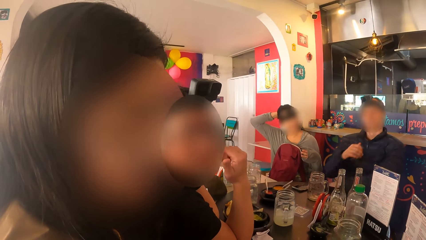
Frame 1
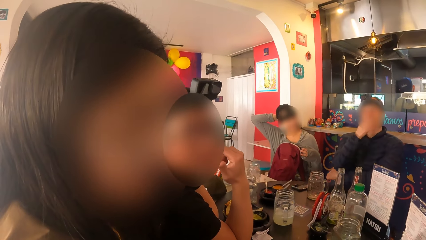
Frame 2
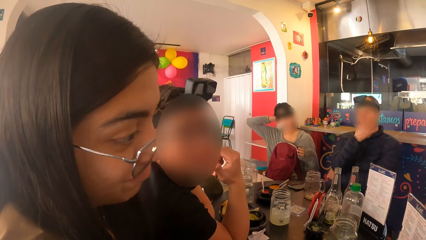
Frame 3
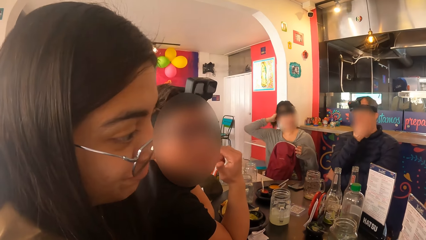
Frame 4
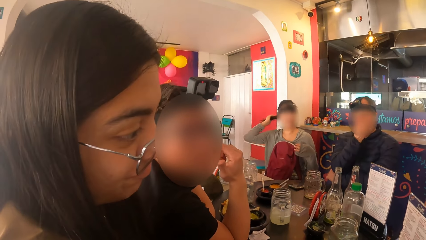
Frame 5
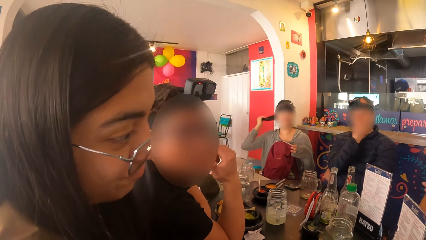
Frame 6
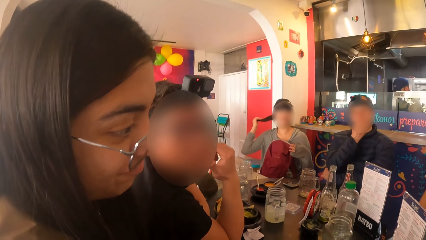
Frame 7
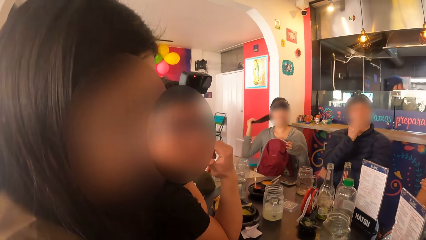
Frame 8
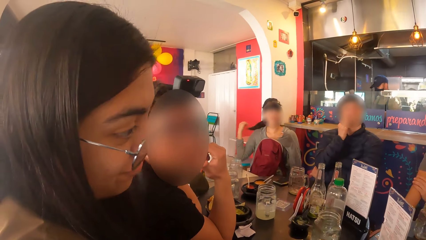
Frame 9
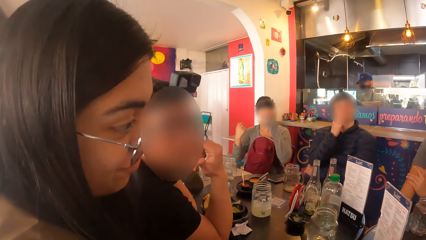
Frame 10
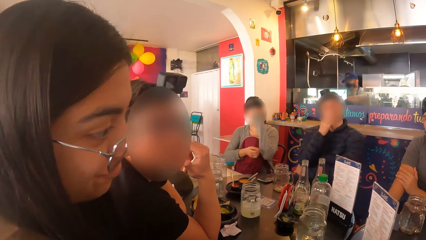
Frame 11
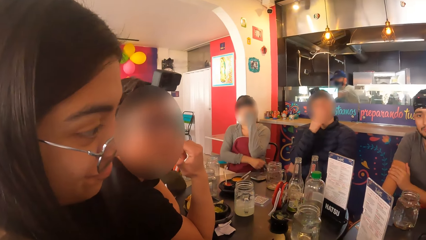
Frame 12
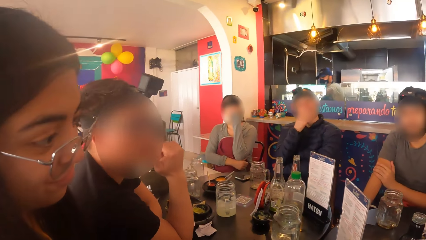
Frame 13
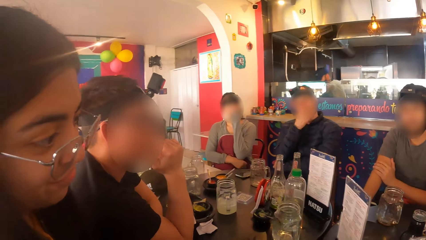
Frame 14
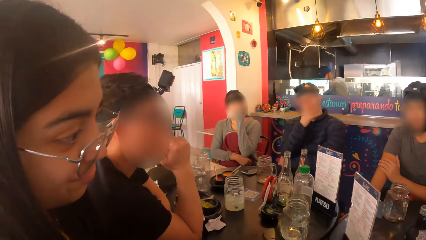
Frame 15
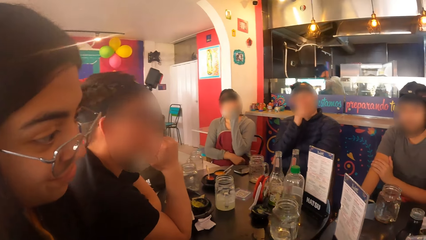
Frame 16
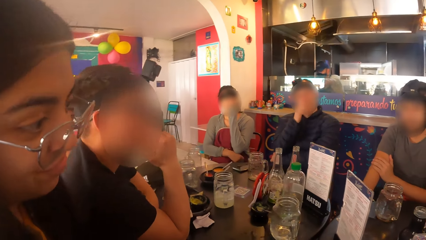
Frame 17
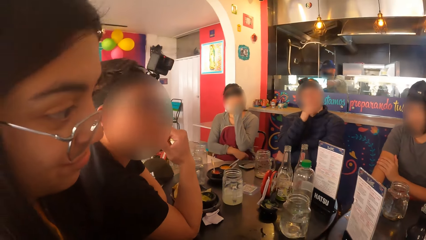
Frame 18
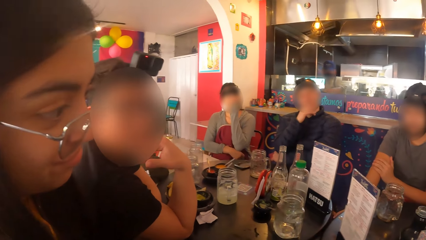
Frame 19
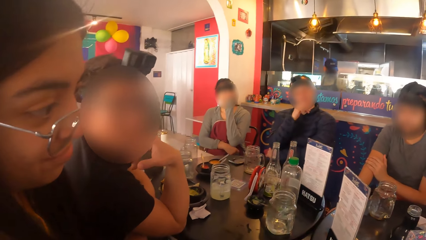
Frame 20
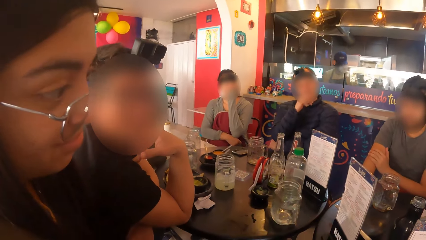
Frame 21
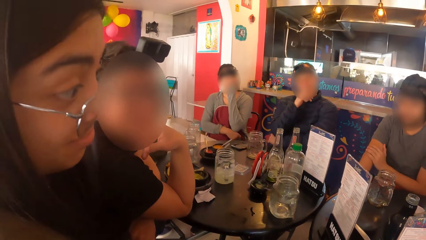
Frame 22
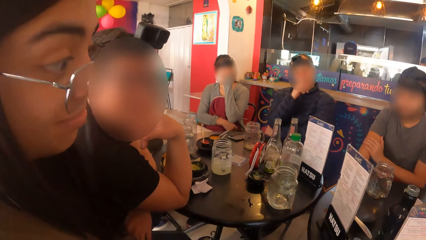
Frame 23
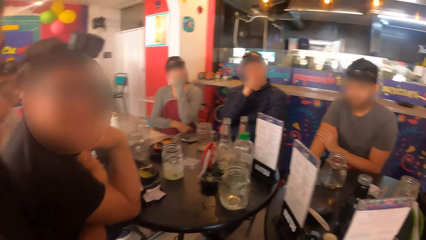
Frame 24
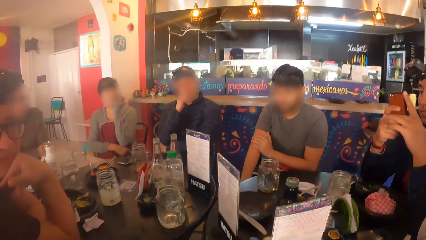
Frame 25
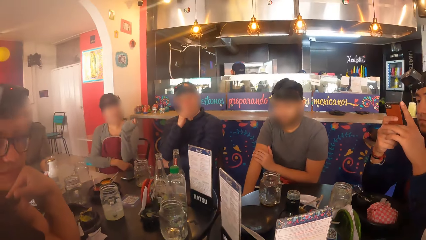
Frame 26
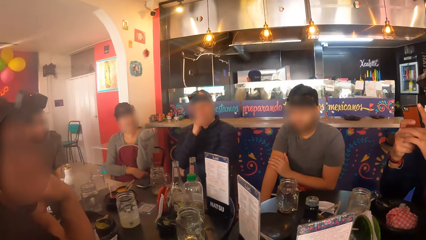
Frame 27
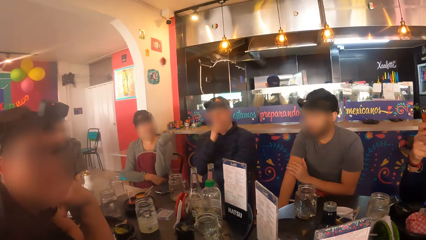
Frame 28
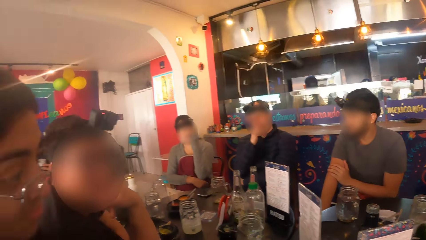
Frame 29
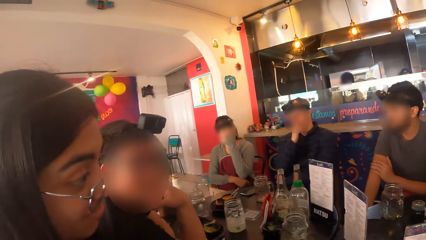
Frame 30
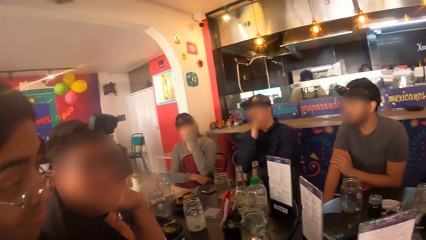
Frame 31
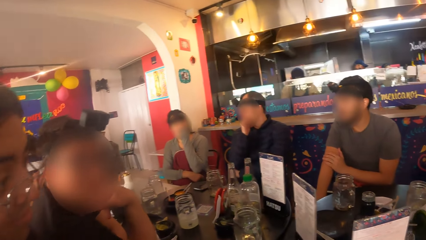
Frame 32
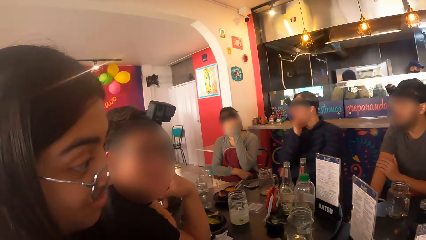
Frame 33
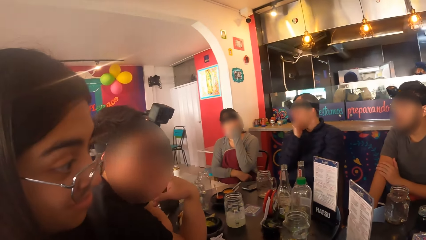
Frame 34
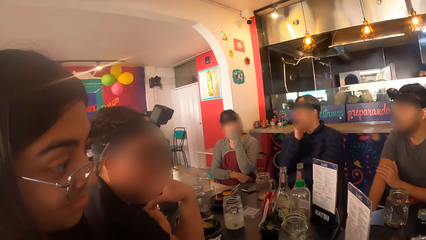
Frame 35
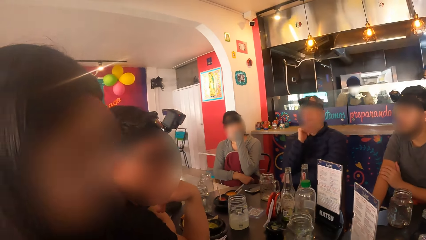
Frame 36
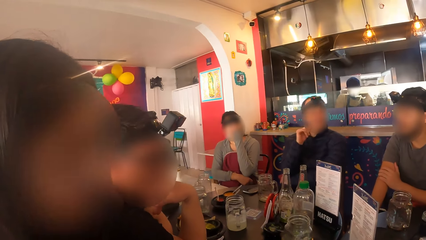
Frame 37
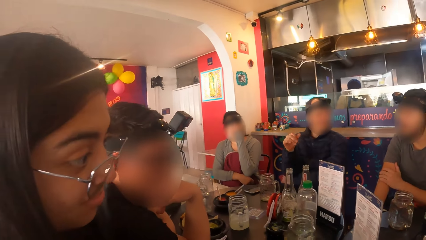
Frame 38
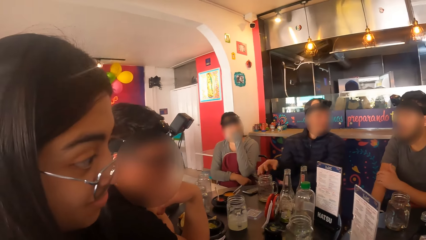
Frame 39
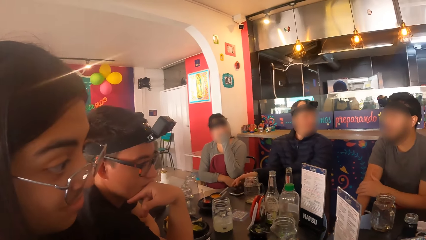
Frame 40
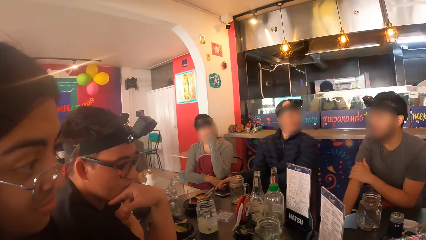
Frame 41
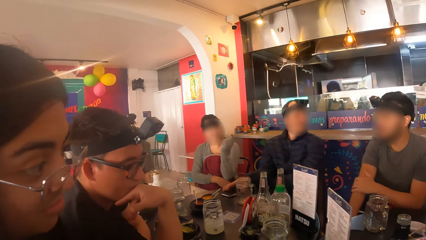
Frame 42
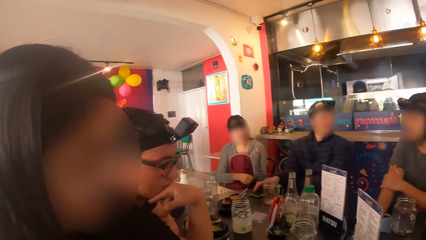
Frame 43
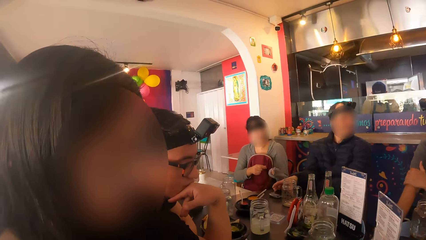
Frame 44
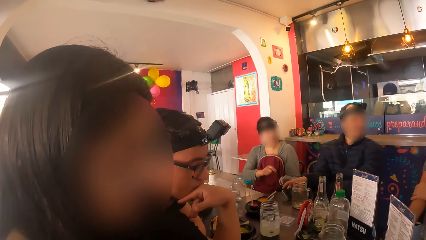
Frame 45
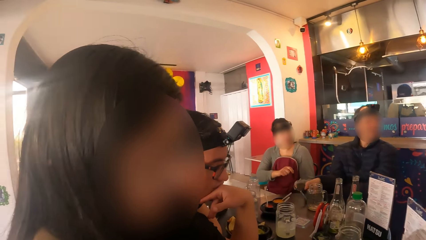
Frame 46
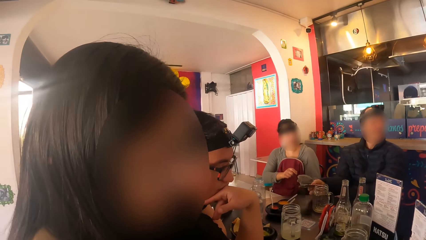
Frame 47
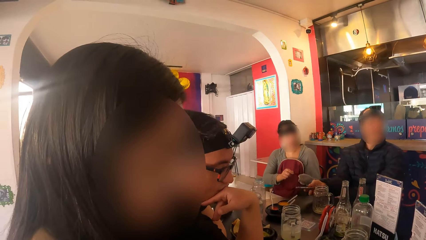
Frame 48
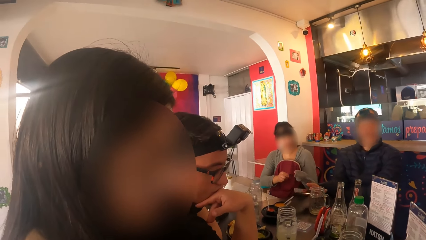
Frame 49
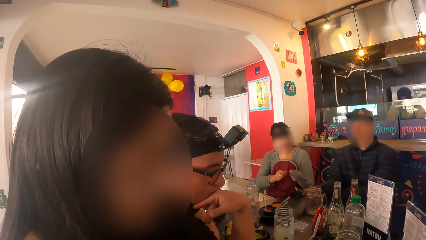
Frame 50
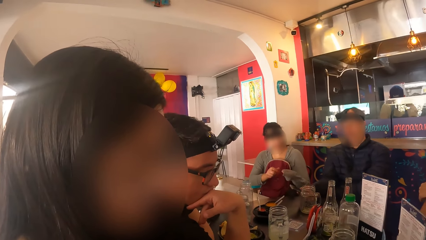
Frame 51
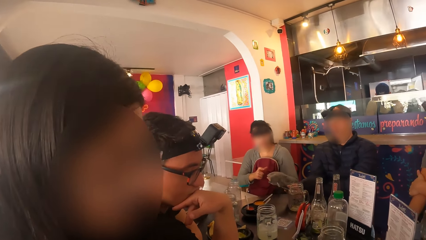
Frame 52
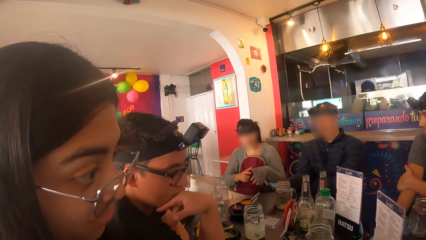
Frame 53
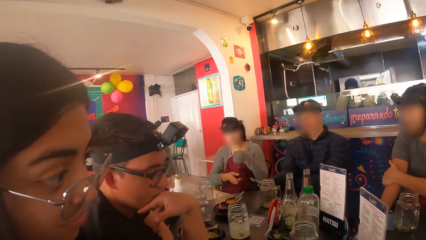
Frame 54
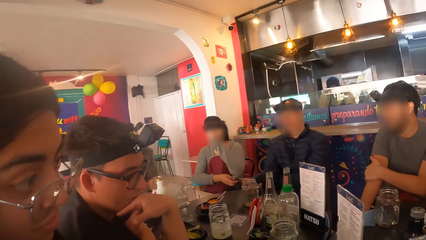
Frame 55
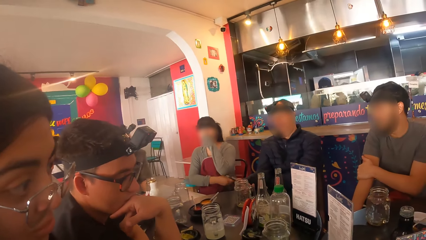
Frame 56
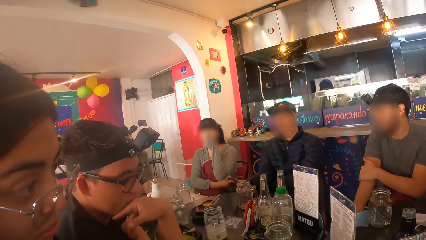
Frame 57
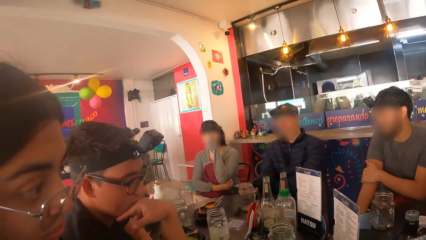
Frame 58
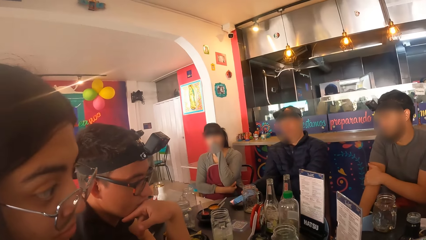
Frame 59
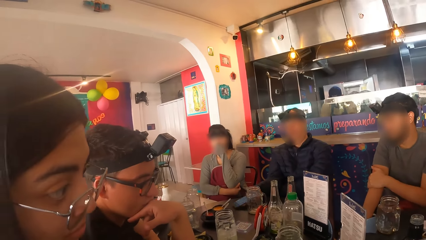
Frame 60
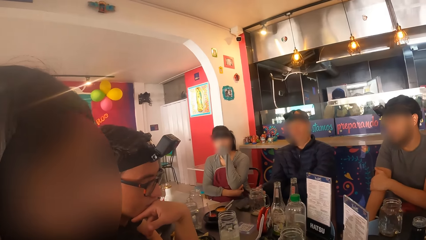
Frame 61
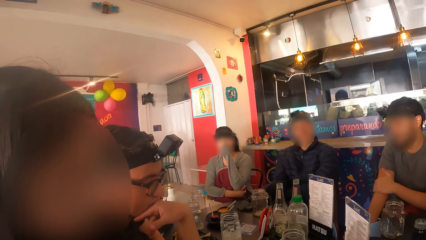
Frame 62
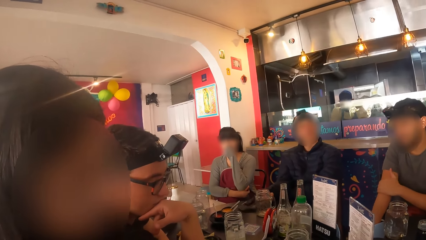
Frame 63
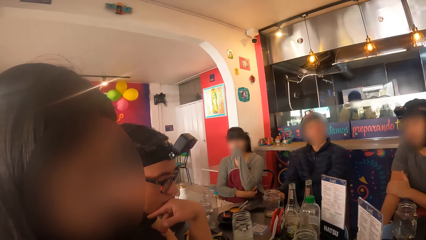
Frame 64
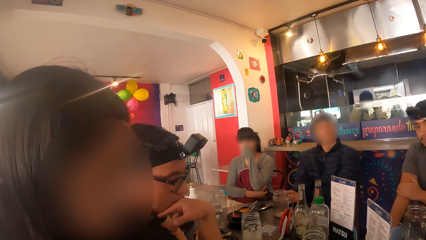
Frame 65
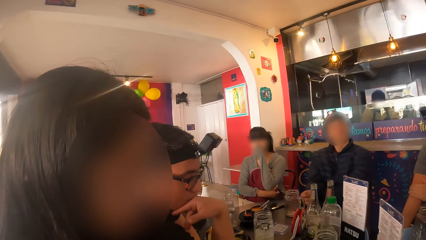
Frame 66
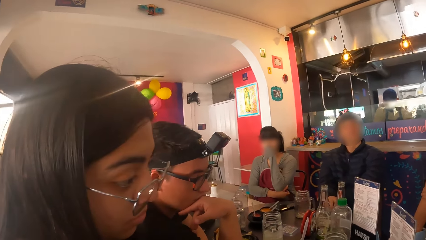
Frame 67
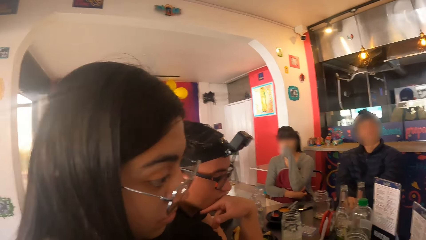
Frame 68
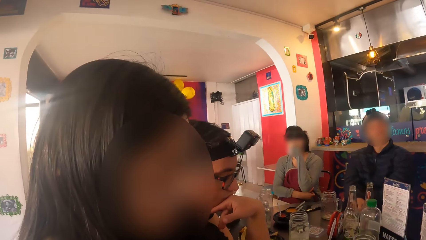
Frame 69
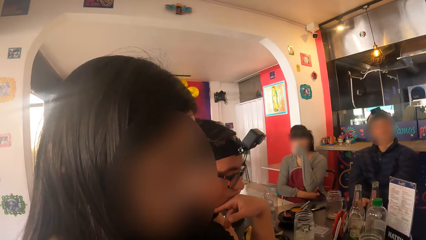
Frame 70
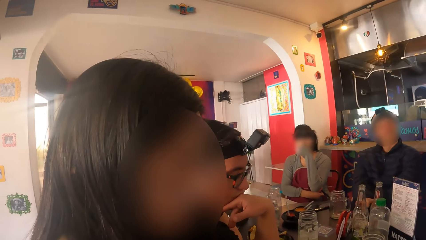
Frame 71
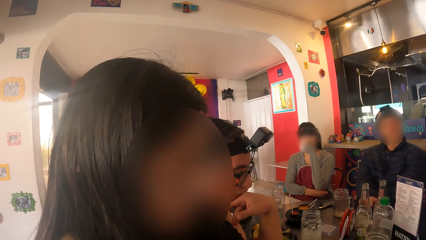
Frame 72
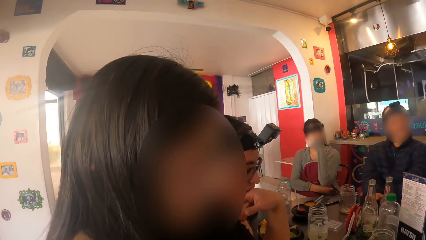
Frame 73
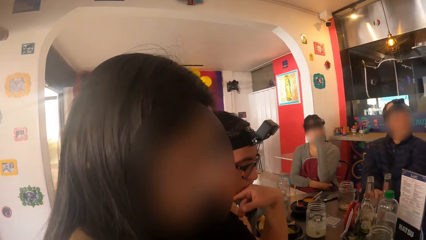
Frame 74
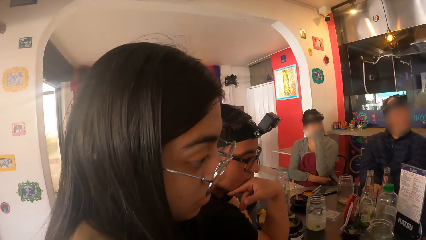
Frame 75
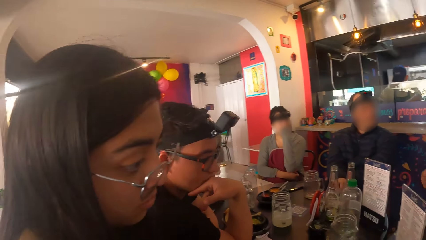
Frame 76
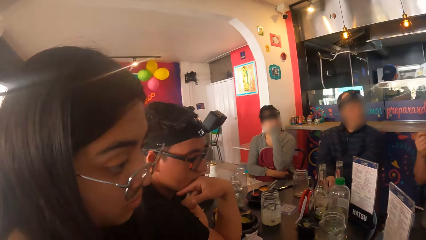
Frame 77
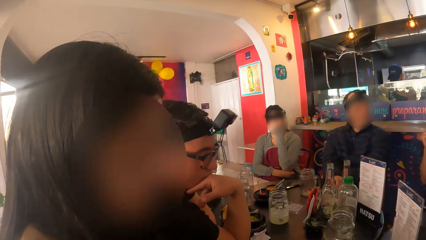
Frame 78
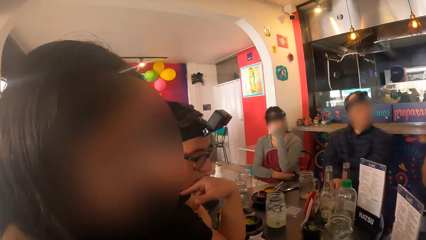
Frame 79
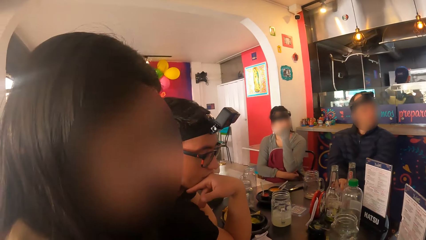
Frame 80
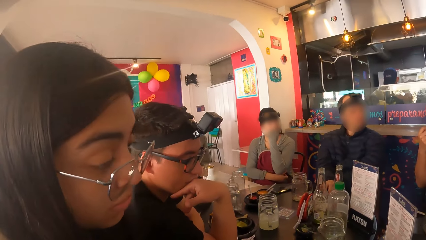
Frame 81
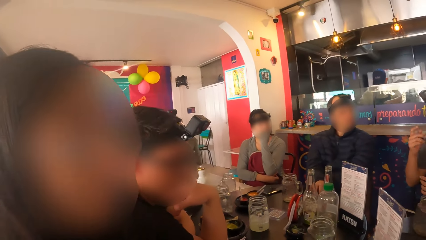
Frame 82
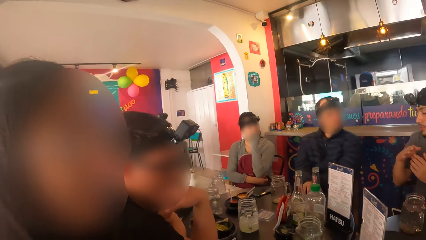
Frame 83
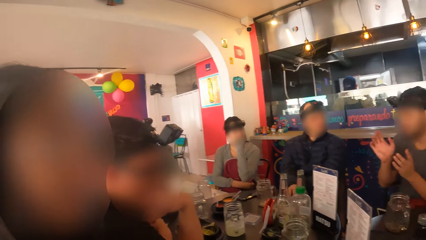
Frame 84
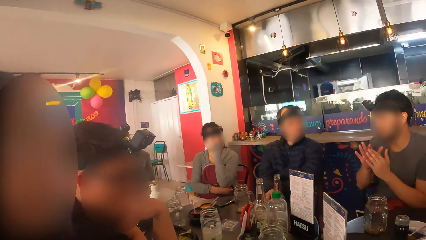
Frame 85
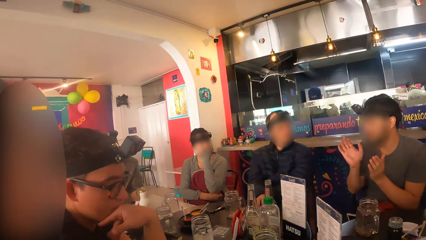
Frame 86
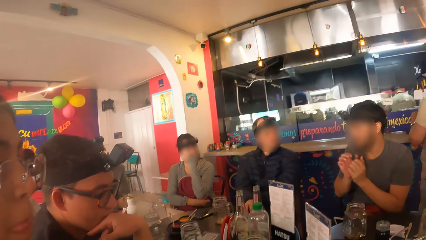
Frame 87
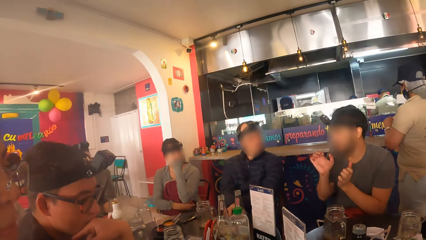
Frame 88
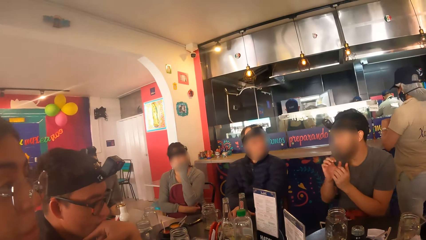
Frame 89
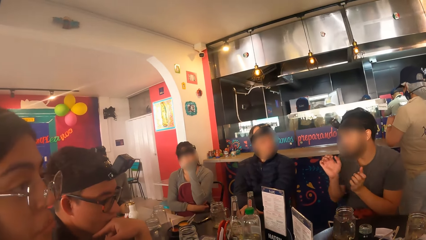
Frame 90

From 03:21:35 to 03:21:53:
A woman adjusts her hair with her right hand. A man rubs his face with his right hand. Another man operates the phone with both hands. A third man rubs his right hand with his left hand. The first man picks up the phone on the black table with his right hand. He operates the phone in his right hand. He drops the phone onto the black table with his right hand. He taps his right hand on the black table. The third man interacts with the first man and the woman.
